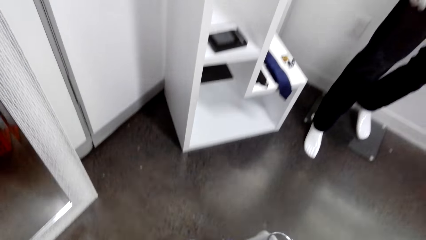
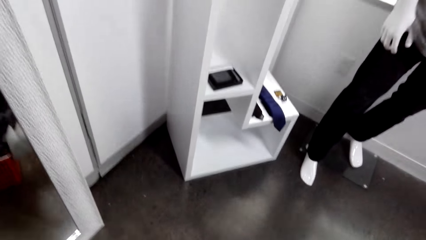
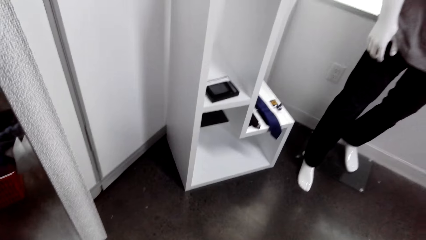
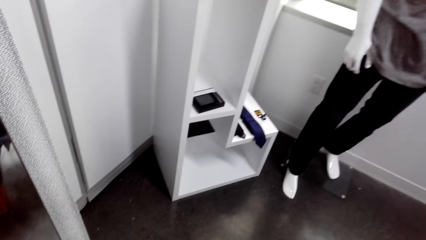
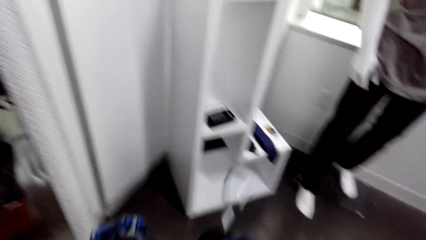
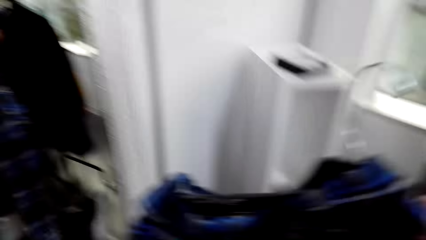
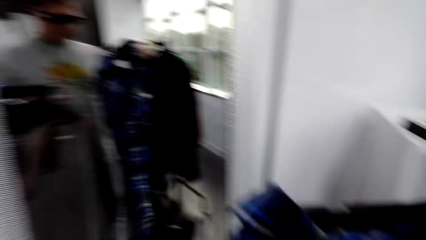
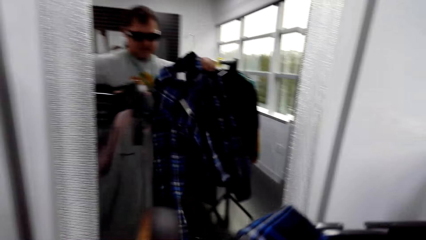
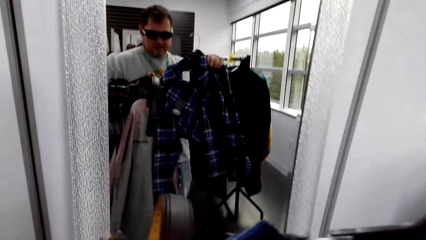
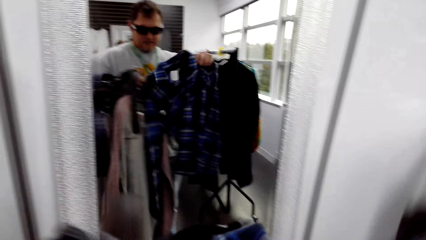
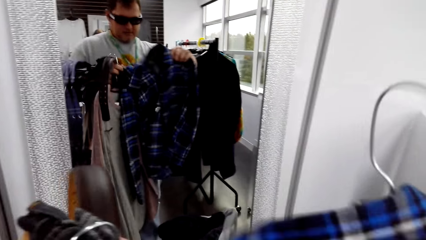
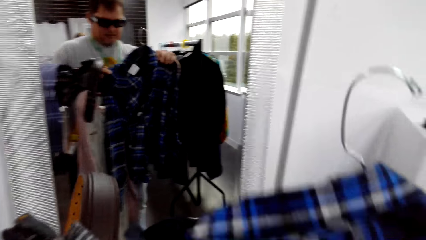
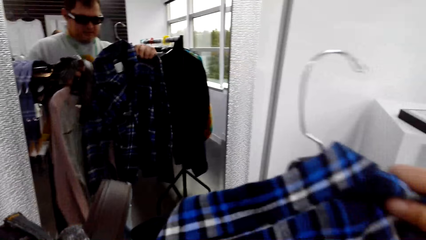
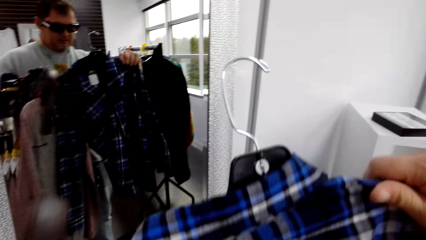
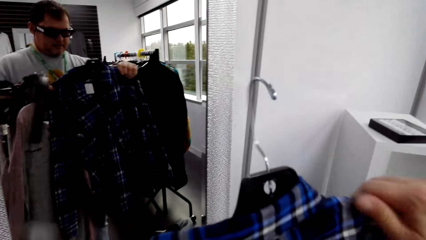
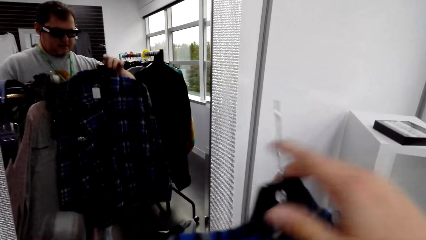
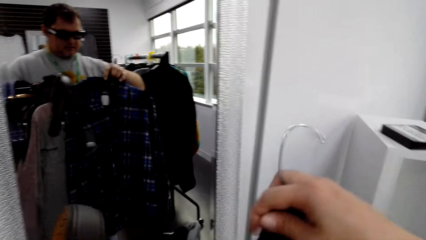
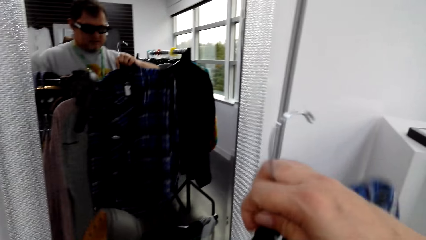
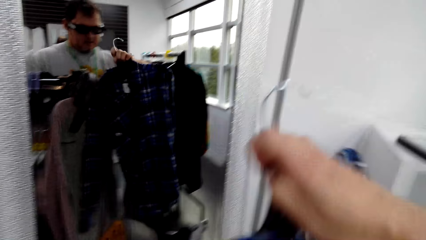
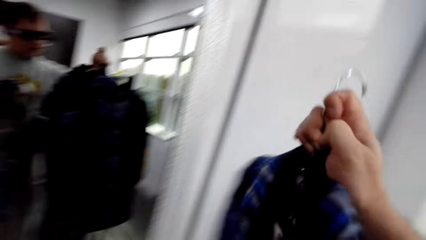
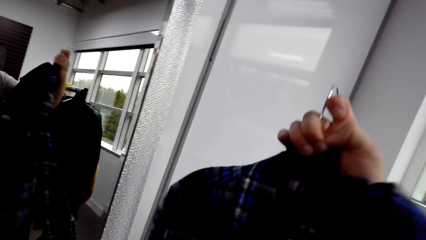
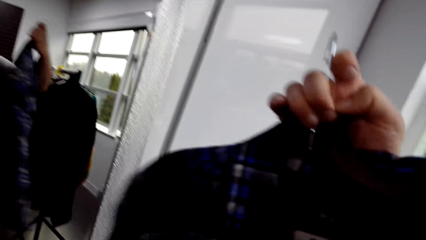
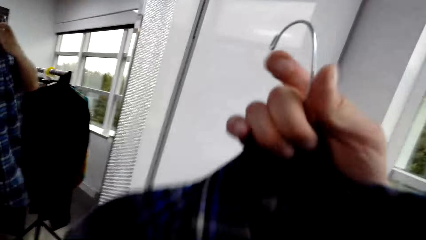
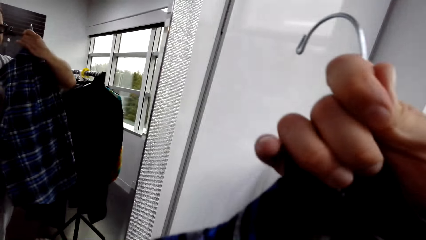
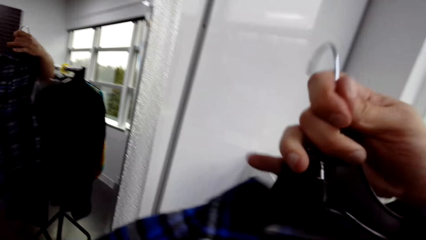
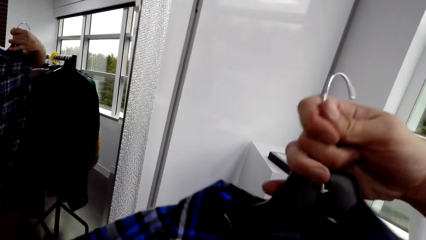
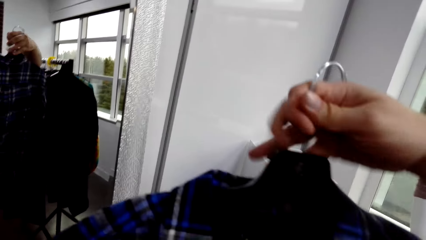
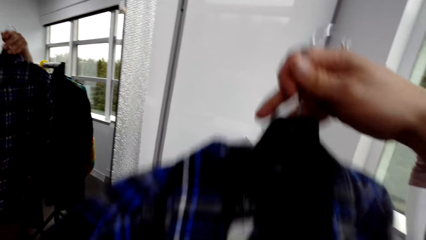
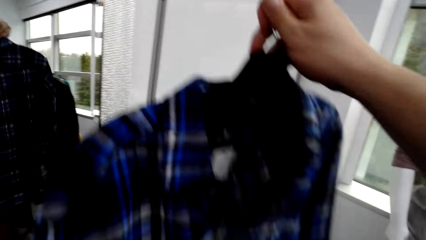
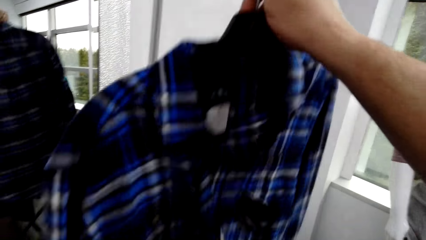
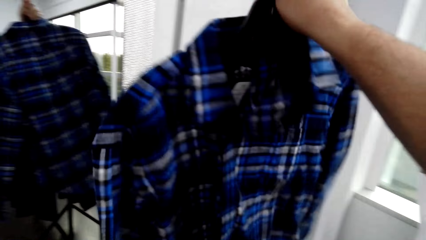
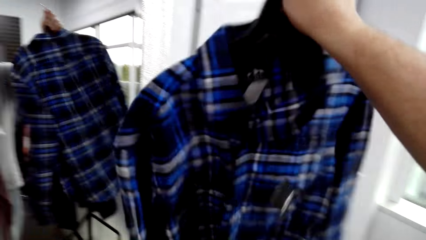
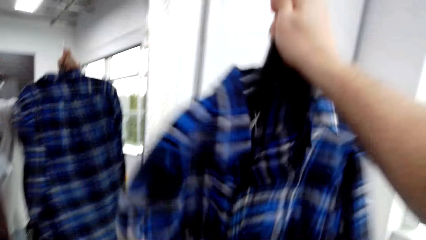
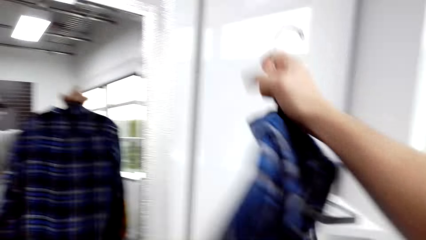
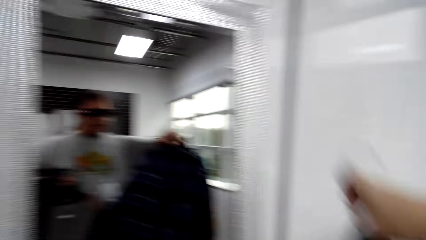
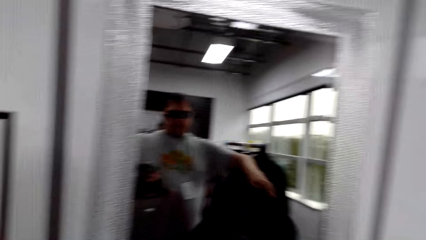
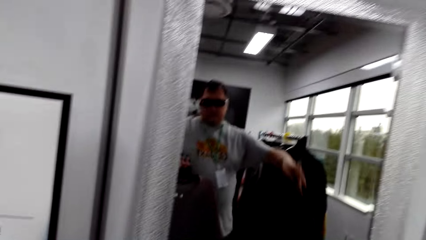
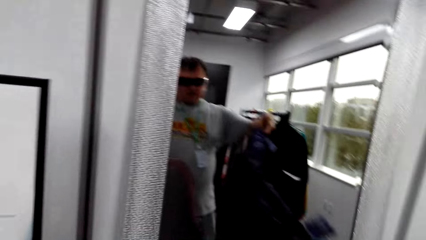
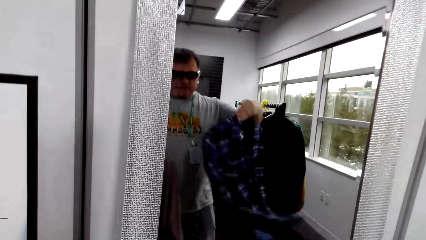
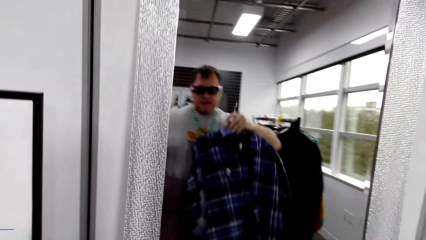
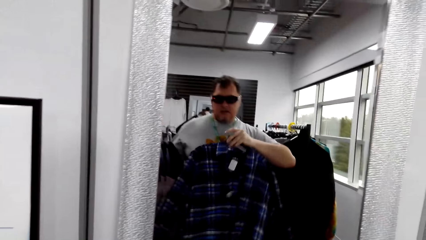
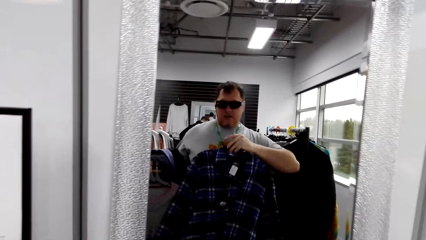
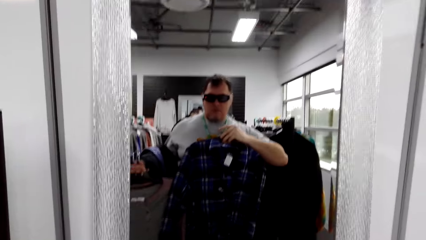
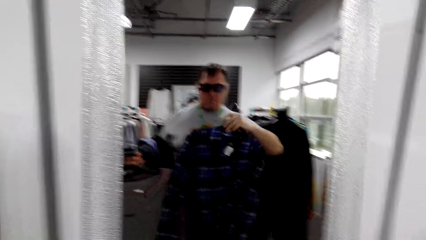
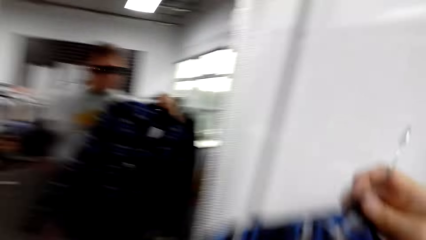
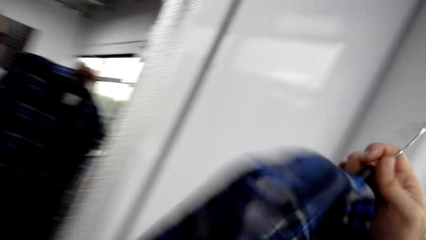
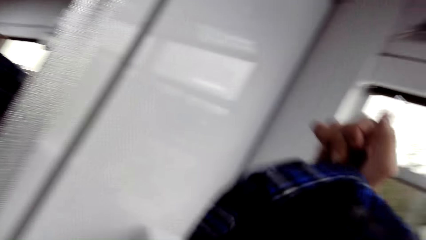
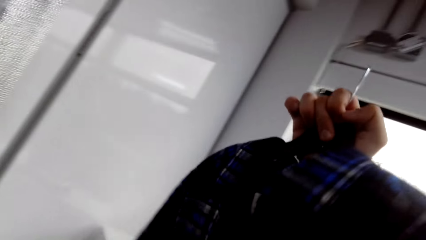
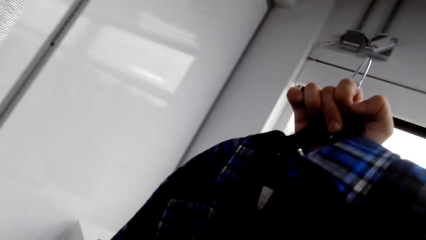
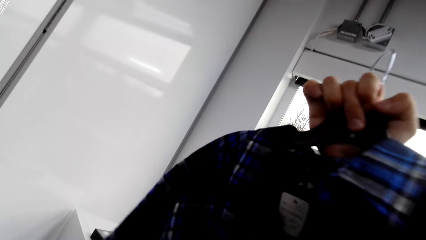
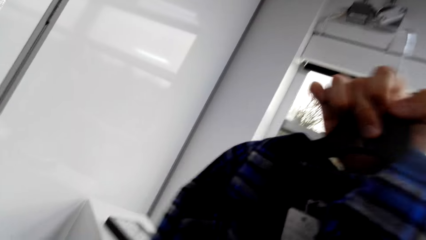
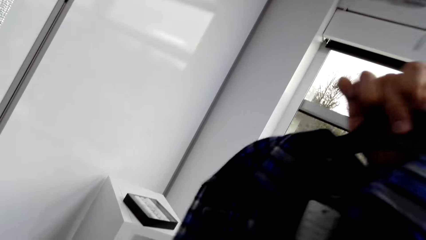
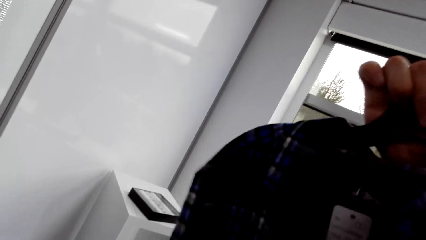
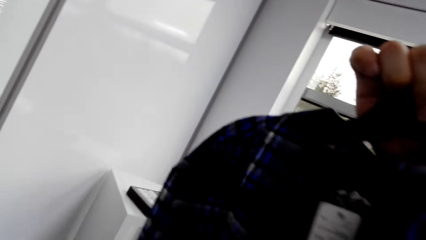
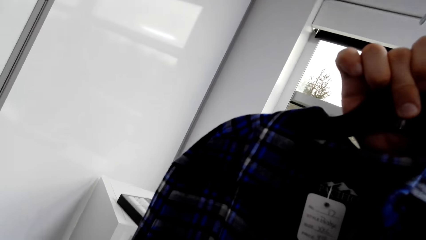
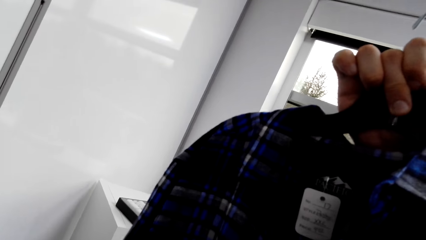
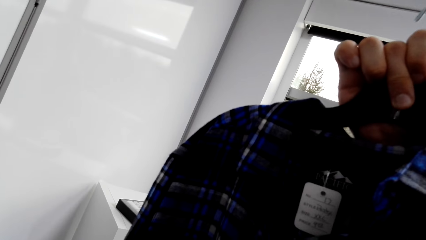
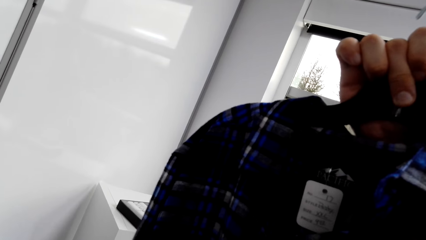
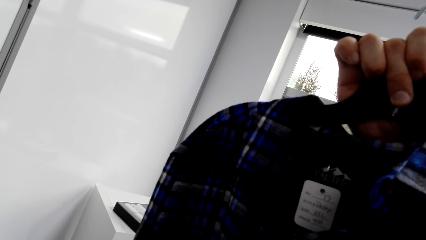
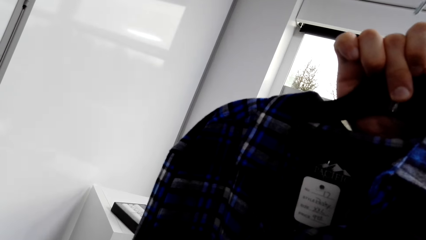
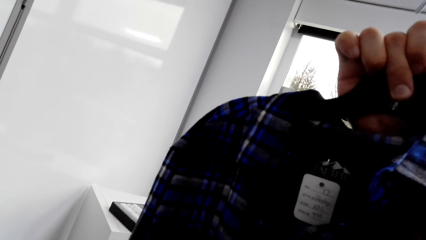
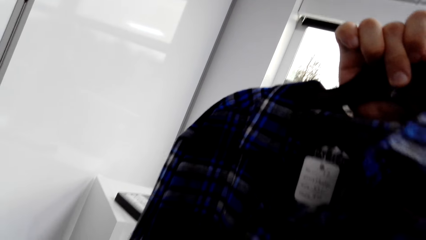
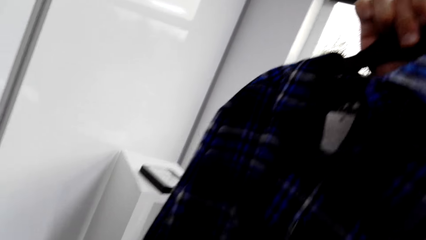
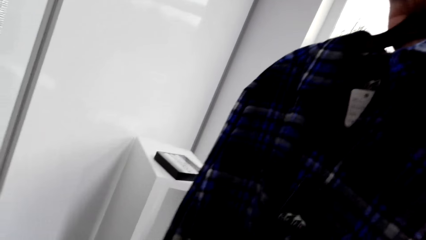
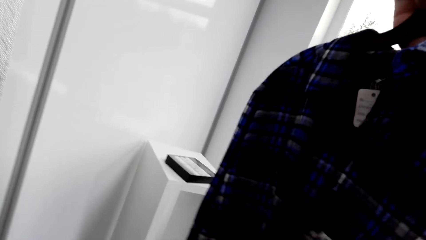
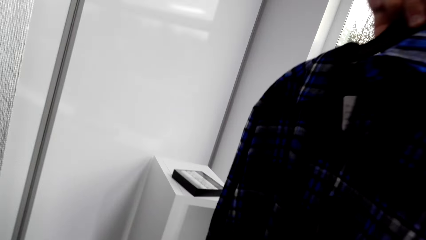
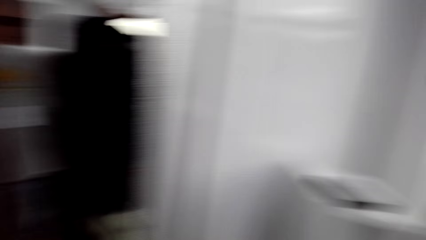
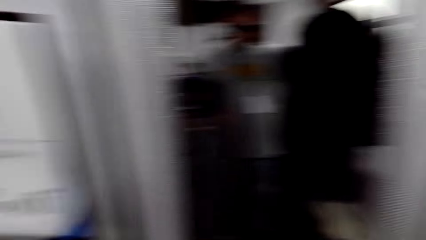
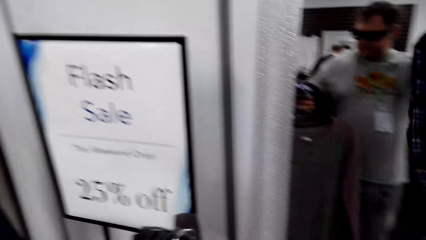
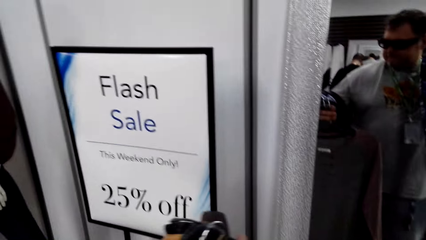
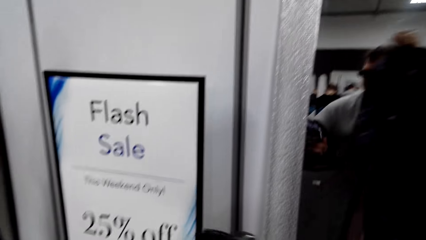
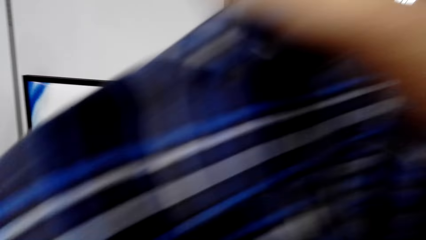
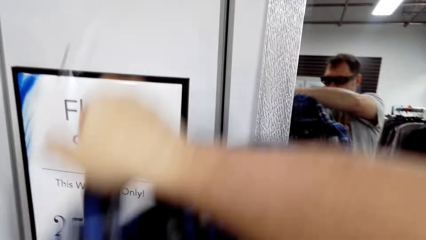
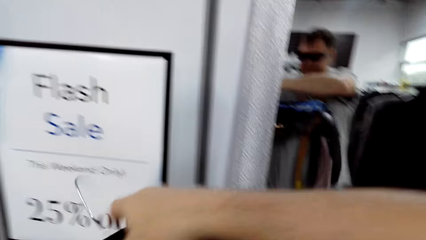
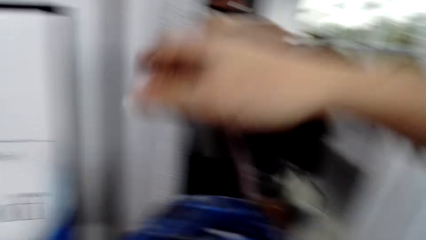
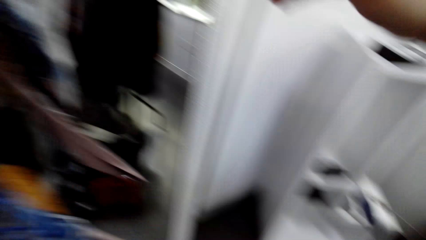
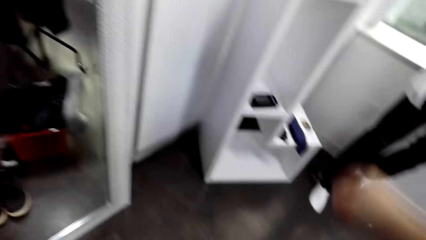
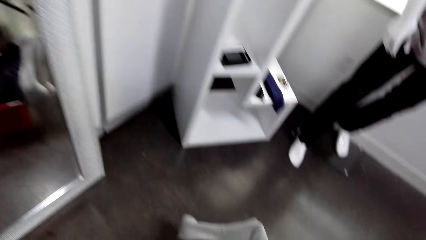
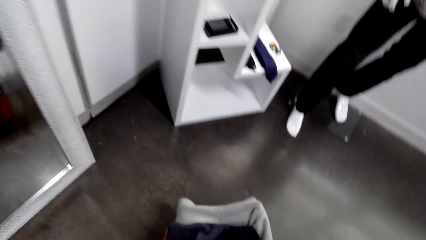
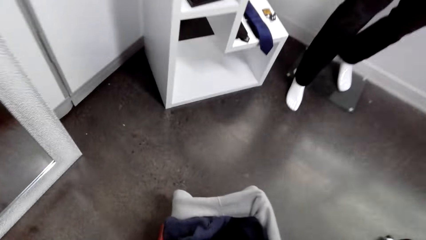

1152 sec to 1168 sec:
The camera wearer holds the clothes. They look at the shirt on the mirror. They look at the shirt. They look at the mirror. They lift the shirt. They walk in the room. They drop the shirt on the ground.
